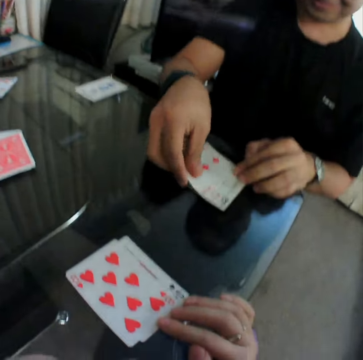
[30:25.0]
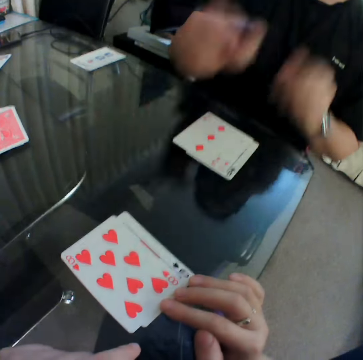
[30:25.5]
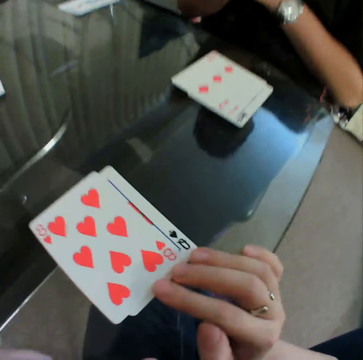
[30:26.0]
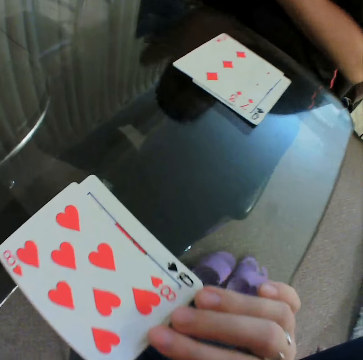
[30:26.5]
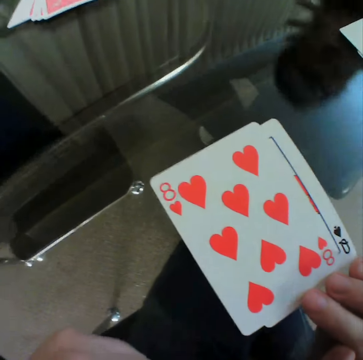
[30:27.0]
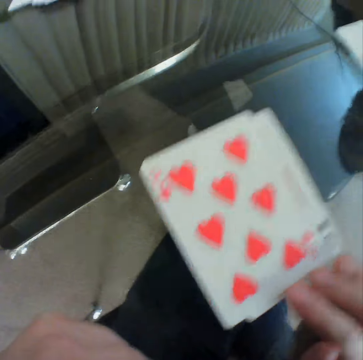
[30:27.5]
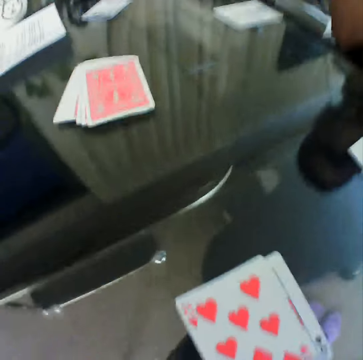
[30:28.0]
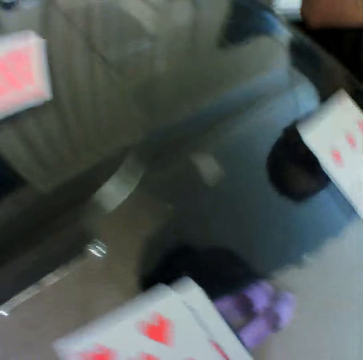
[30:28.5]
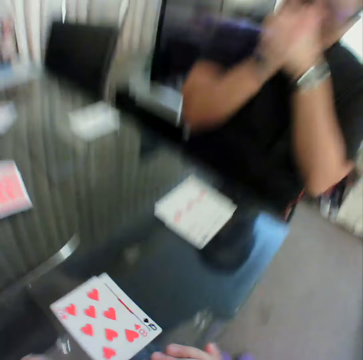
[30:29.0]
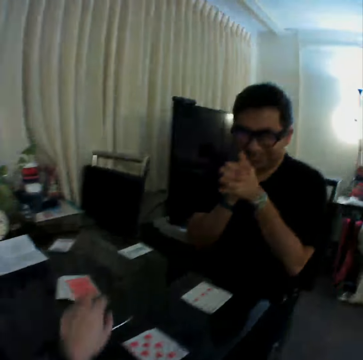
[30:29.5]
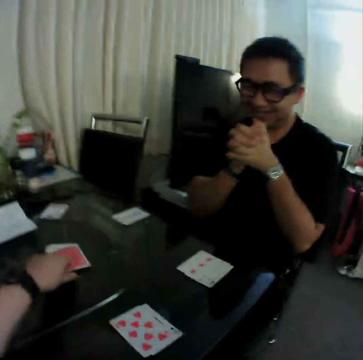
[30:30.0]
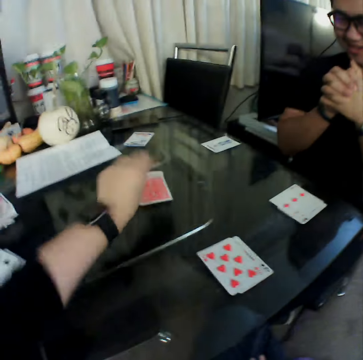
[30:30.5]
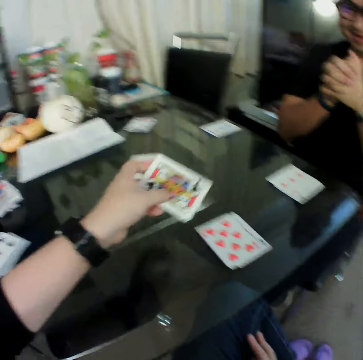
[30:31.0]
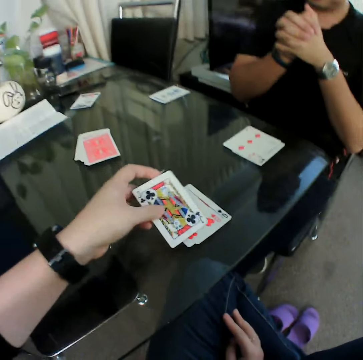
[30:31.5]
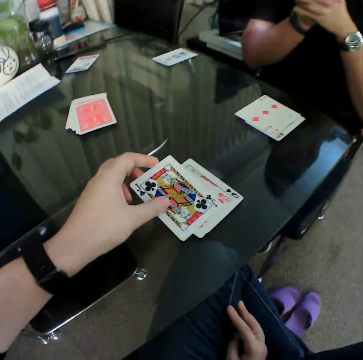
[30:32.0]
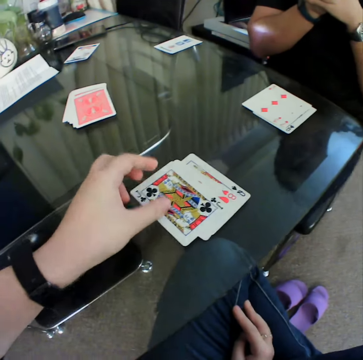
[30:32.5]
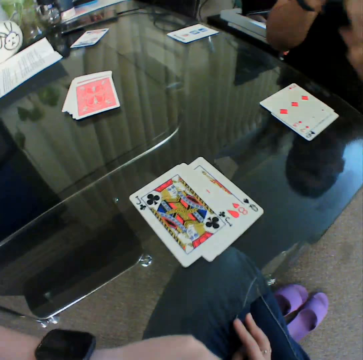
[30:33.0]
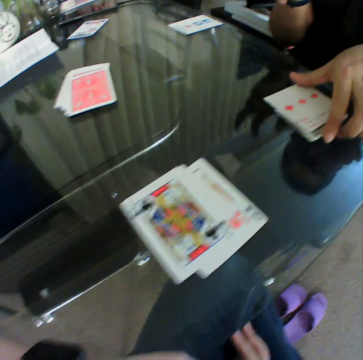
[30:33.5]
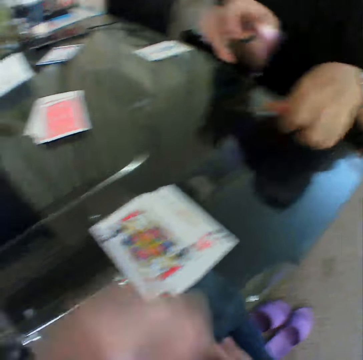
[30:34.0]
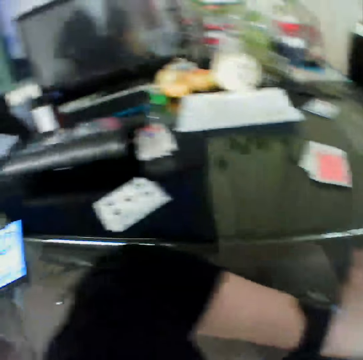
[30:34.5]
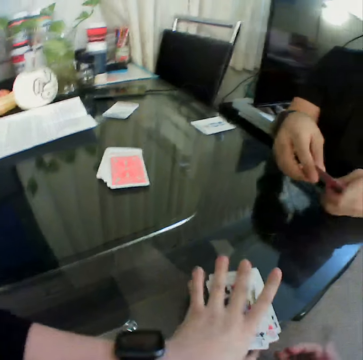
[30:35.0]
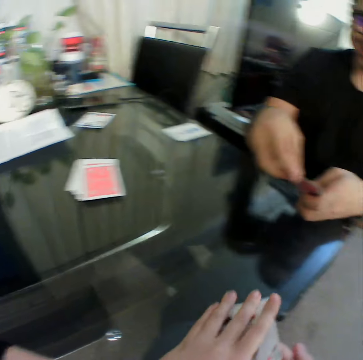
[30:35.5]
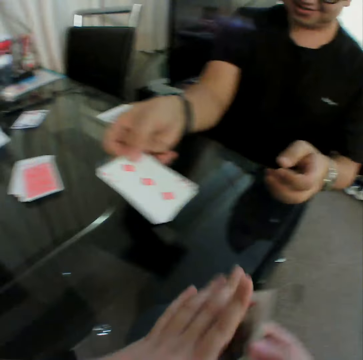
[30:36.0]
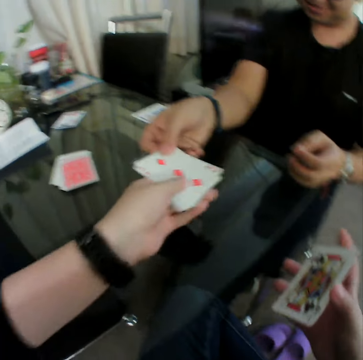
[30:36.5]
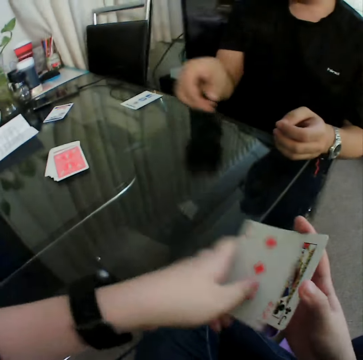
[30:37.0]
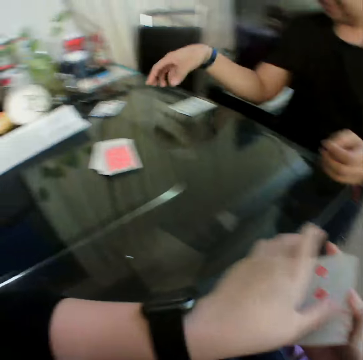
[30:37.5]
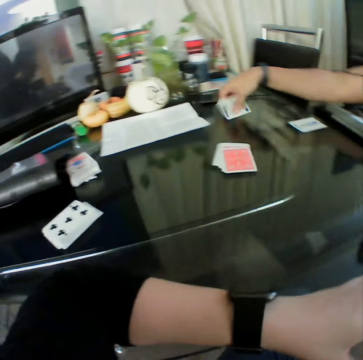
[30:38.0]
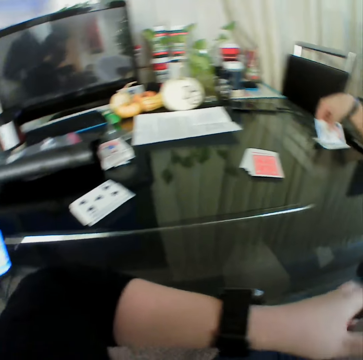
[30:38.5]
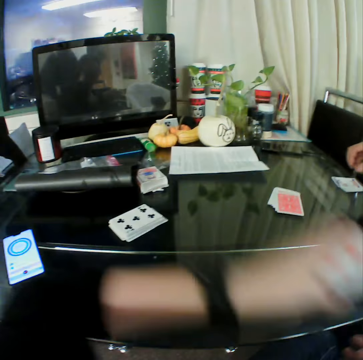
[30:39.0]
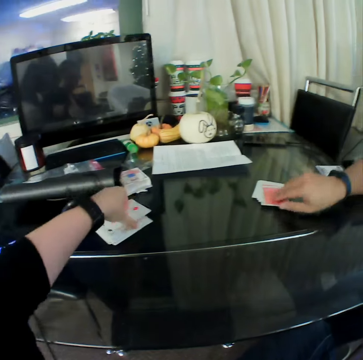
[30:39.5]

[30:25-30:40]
The camera wearer places the card in his left hand on the table. A man puts a card on a card. The man pulls his hand off the cards and holds his hands together. The camera wearer picks up a card from the deck of cards on the table with his left hand. He checks the card. He places the card in his left hand on the table. The man picks up cards from the table with his left hand. The camera wearer picks up cards from the table with his left hand. The man hands the camera wearer the cards. The camera wearer collects the cards in the man's right hand with his left hand. He adds the cards in his left hand to the cards in his right hand. He holds the cards with both hands. The man picks up a card from the table with his right hand. The man places the card in his right hand on the table. The camera wearer puts cards on a card.

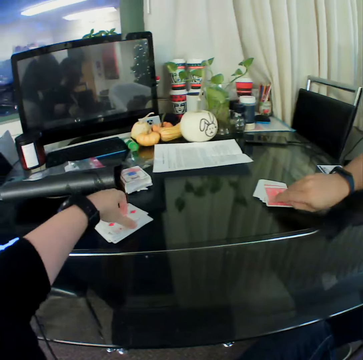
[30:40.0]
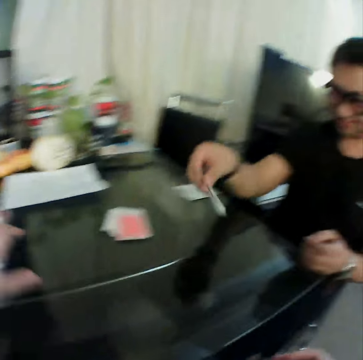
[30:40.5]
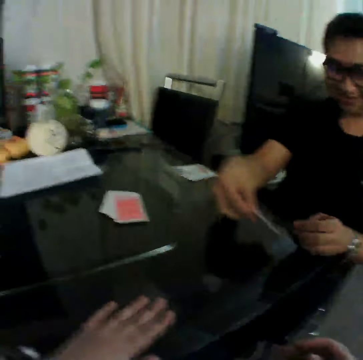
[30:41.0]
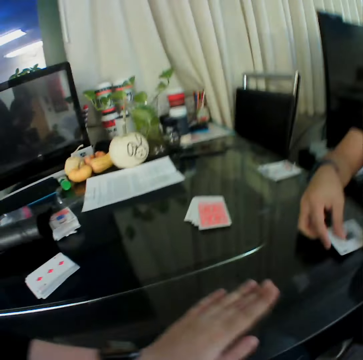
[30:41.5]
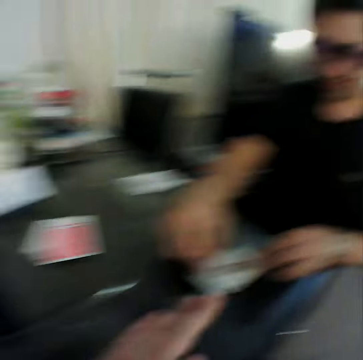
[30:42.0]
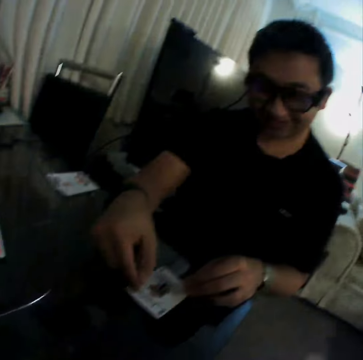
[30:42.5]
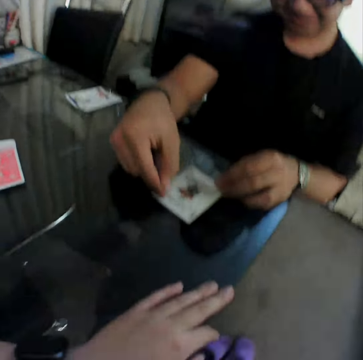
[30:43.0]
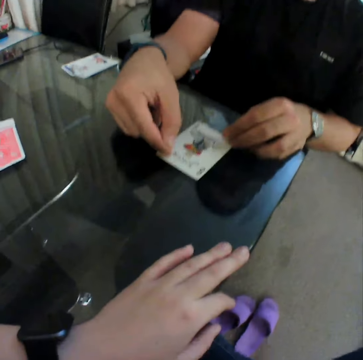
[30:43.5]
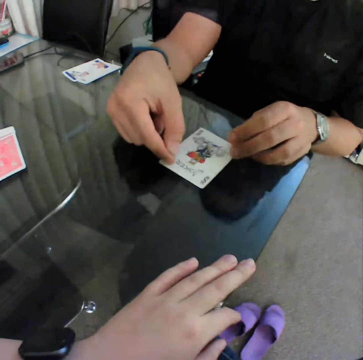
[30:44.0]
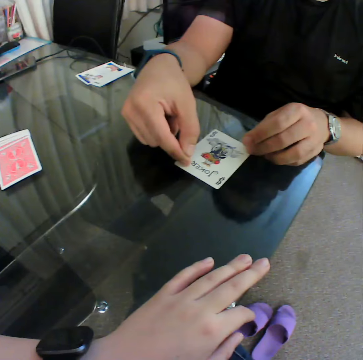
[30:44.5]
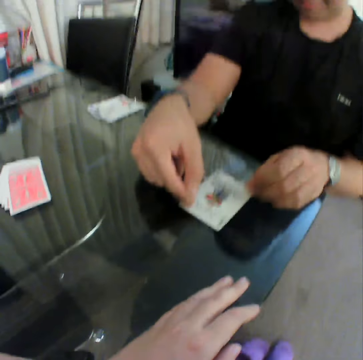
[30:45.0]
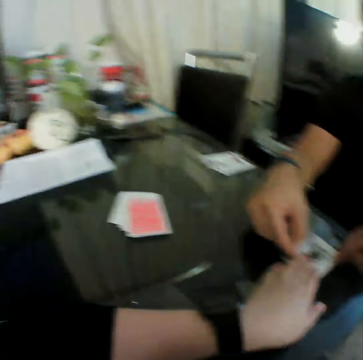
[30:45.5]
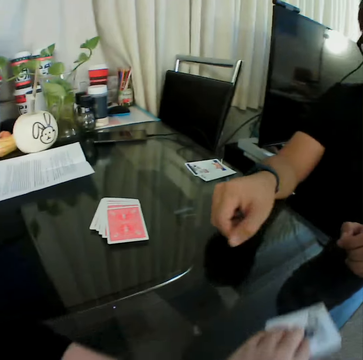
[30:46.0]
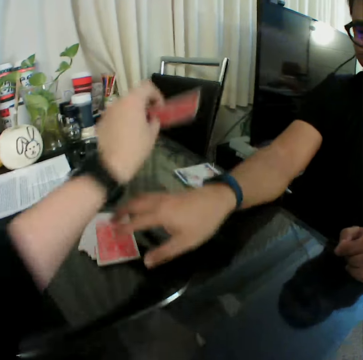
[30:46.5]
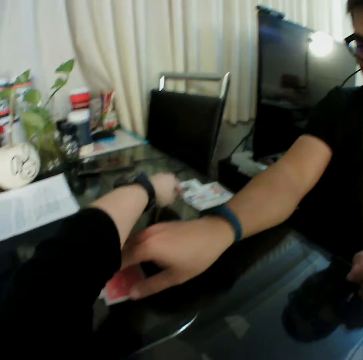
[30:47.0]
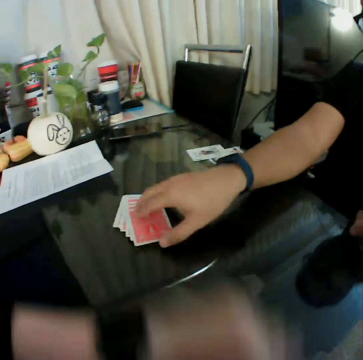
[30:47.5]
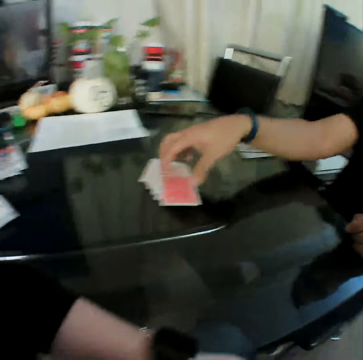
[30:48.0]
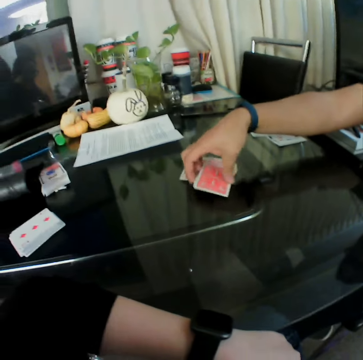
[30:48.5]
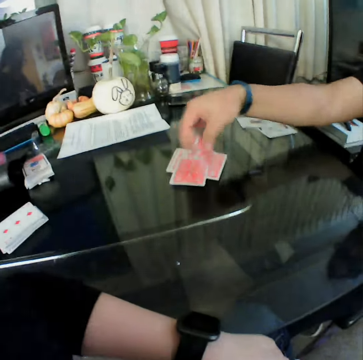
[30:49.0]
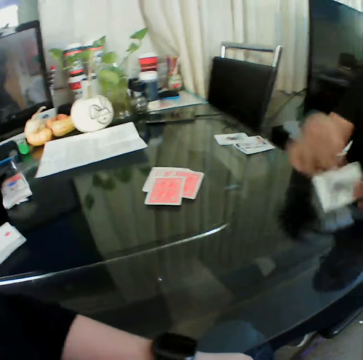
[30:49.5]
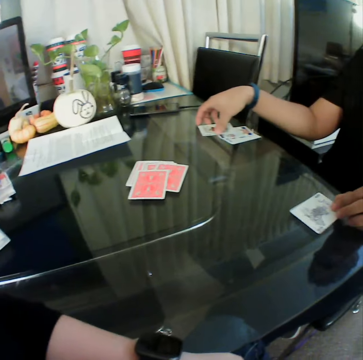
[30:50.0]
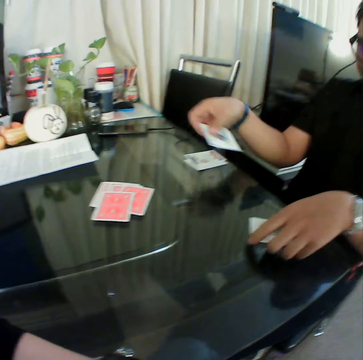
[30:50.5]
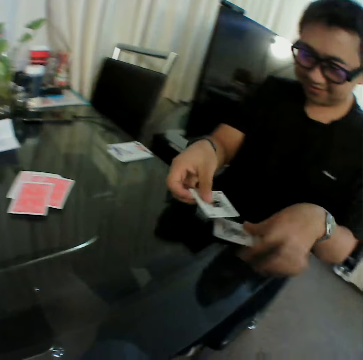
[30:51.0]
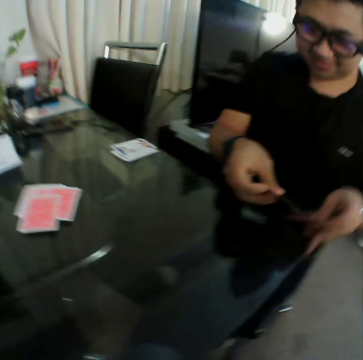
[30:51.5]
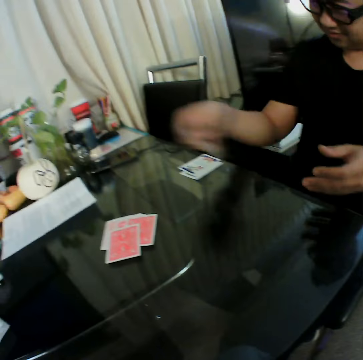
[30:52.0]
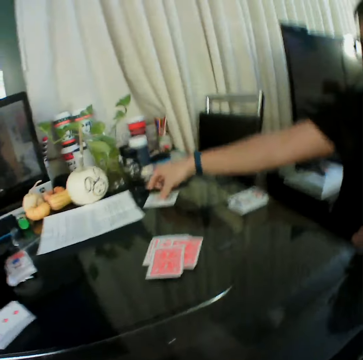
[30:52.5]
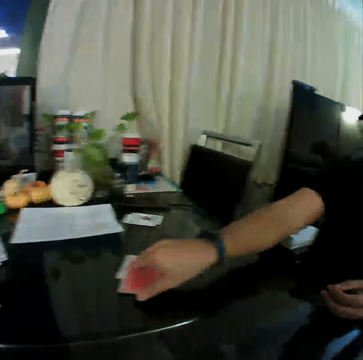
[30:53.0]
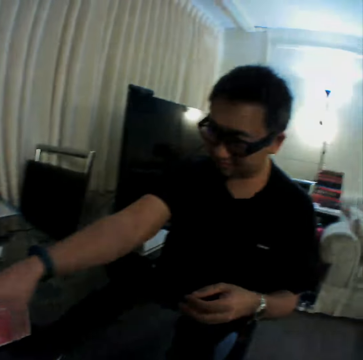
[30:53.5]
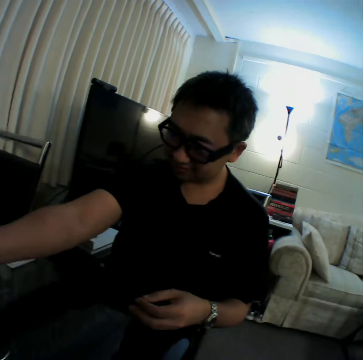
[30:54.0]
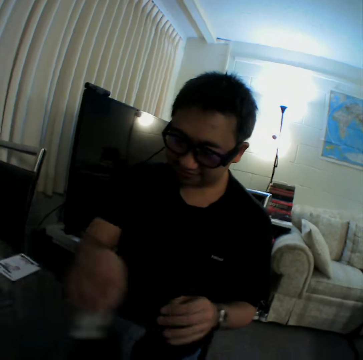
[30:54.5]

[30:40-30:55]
The camera wearer places the card in his left hand on the table. A man picks up a card from the deck of cards on the table with his right hand. The man checks the card. The camera wearer holds the table. The man places the card in his right hand on the table. The camera wearer taps his left hand on the table. The man holds a card with both hands. The camera wearer picks up the card on the table with his left hand. He places the card in his left hand on the table. The man picks up a card from the deck of cards on the table with his right hand. The man passes the card in his right hand to his left hand. The man places the card in his left hand on the table. The man picks up a card from the table with his right hand. The man picks up a card from the table with his left hand. The man passes the card in his left hand to his right hand. The man holds the cards with both hands. The man places the card in his right hand on the table. The man picks up a card.

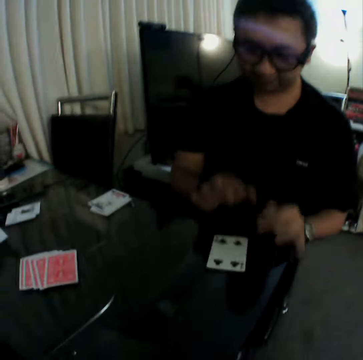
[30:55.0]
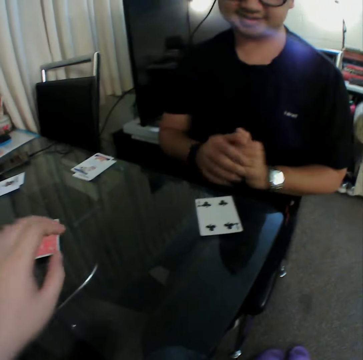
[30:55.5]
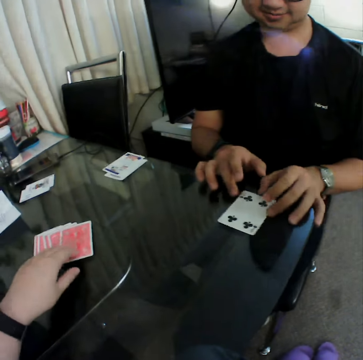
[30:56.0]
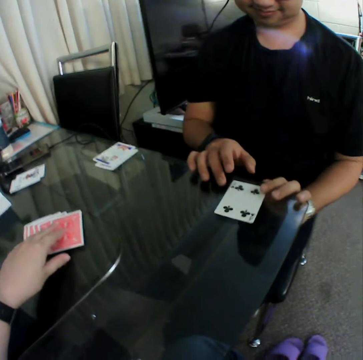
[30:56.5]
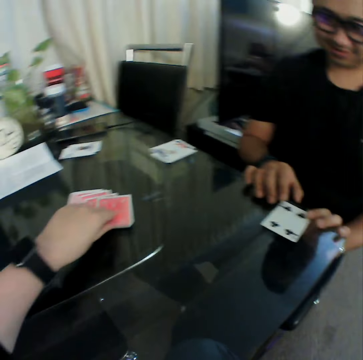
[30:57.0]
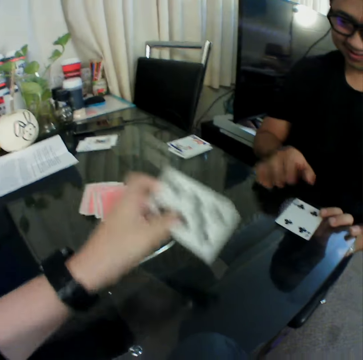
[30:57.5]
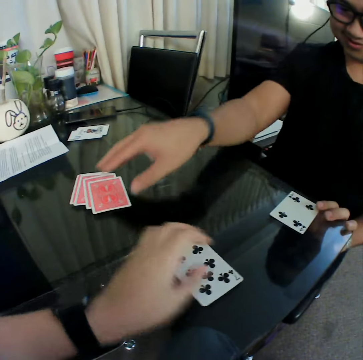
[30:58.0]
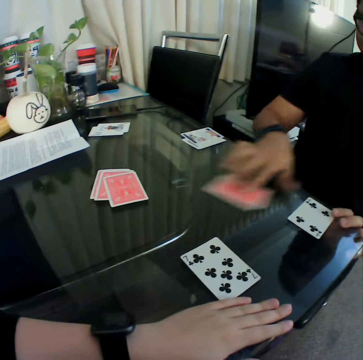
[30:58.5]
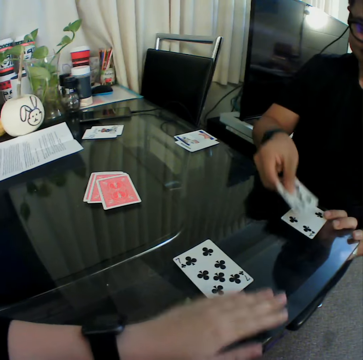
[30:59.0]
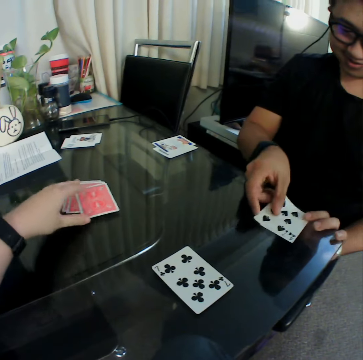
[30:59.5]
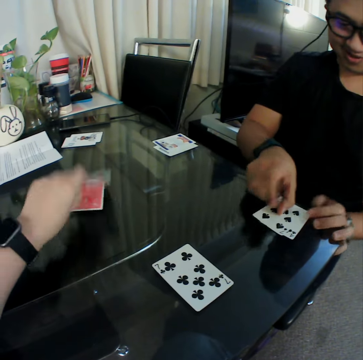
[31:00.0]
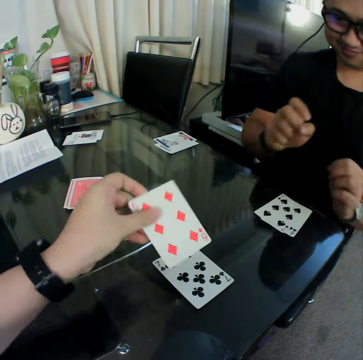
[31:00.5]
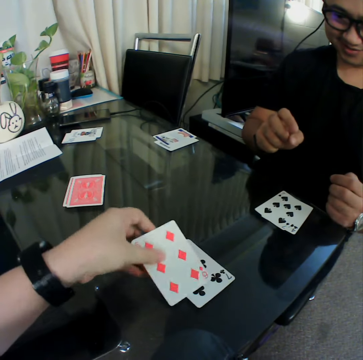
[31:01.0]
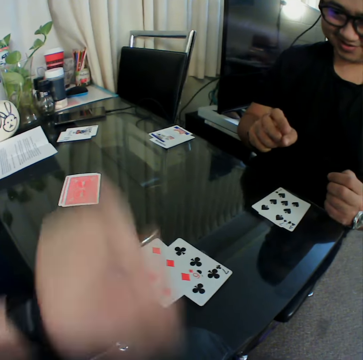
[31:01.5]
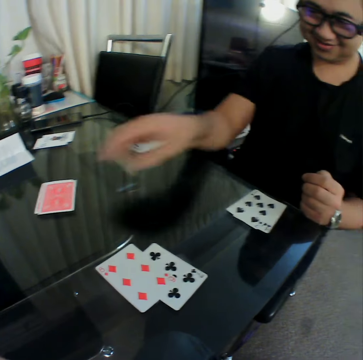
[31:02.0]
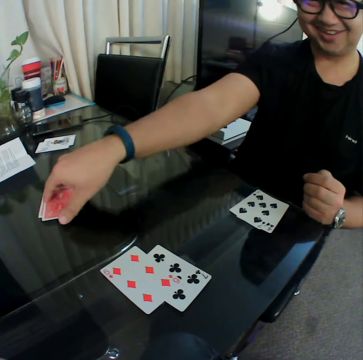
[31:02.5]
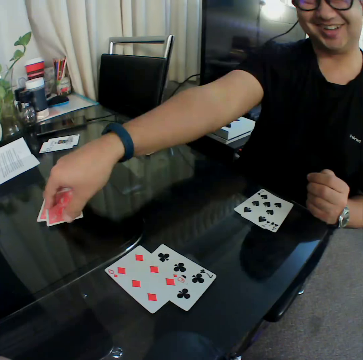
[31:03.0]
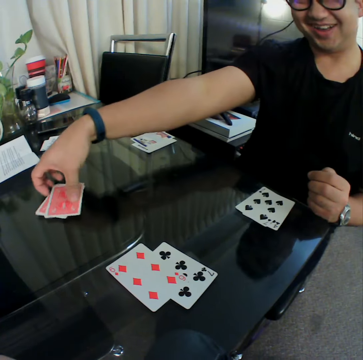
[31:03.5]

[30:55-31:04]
A man places the card in his right hand on the table. The camera wearer picks up a card from the deck of cards on the table with his left hand. He checks the card. He places the card in his left hand on the table. The man picks up a card from the deck of cards on the table with his right hand. The man checks the card. The man places the card in his right hand on the table. The camera wearer picks up a card from the deck of cards on the table with his left hand. He places the card in his left hand on the table. The man picks up a card from the deck of cards on the table with his right hand.
